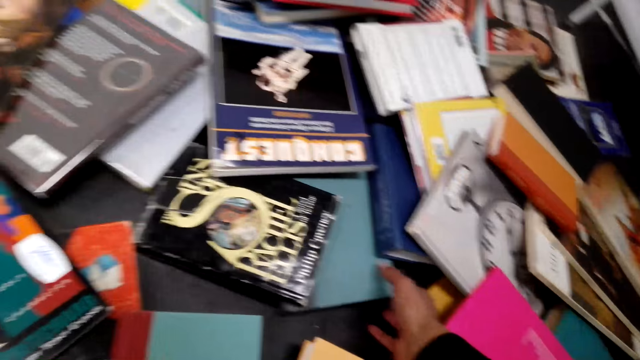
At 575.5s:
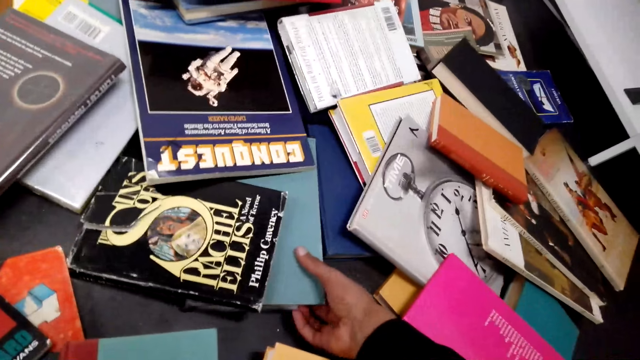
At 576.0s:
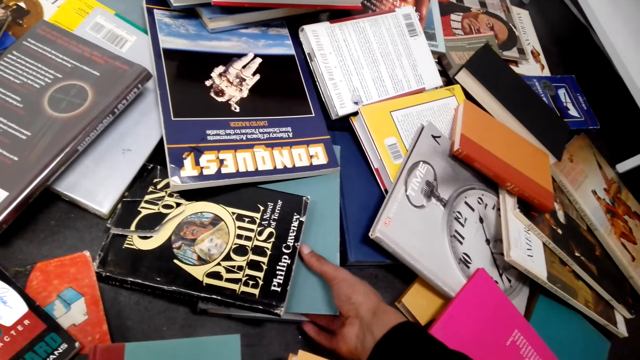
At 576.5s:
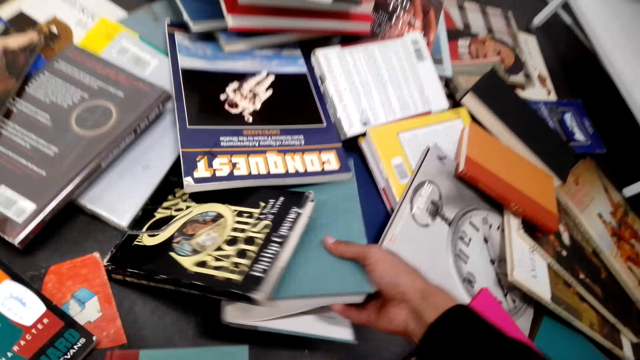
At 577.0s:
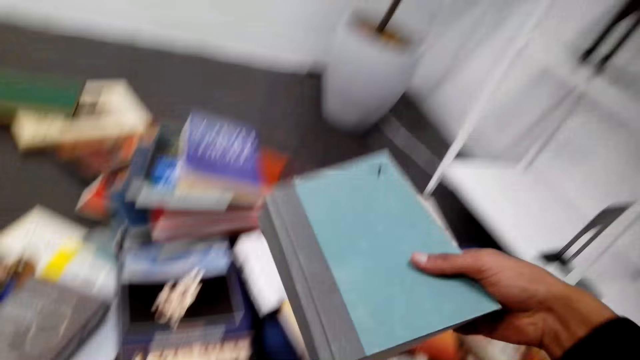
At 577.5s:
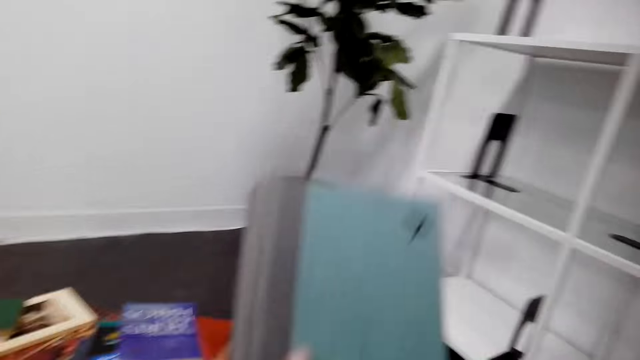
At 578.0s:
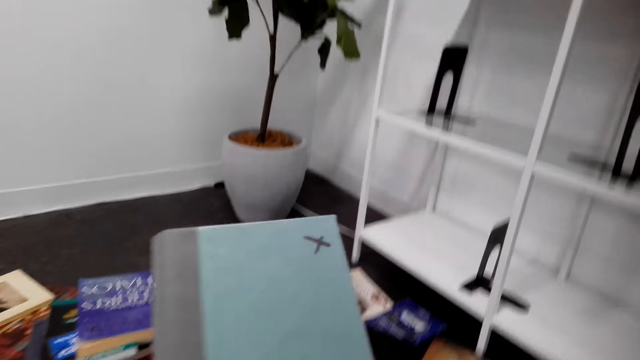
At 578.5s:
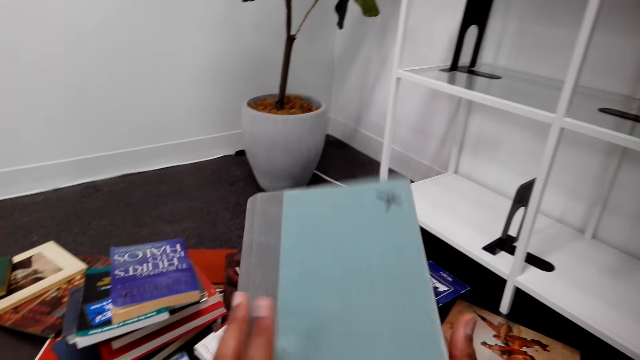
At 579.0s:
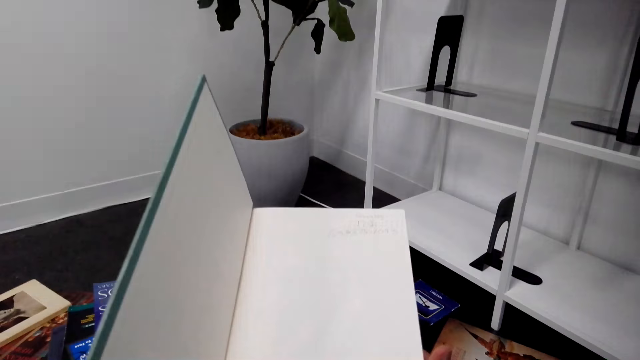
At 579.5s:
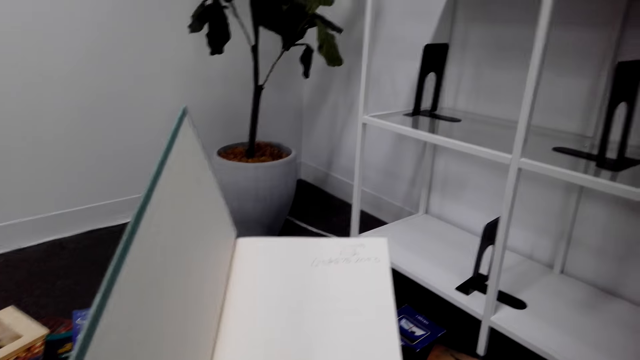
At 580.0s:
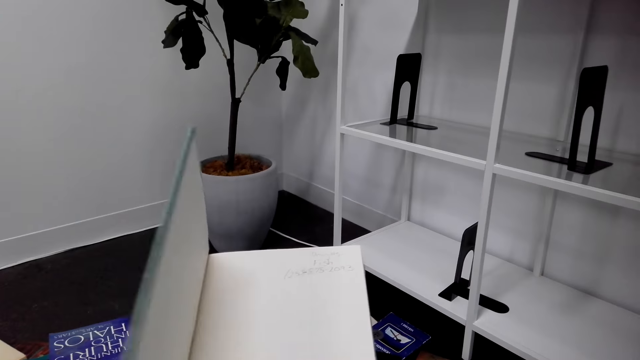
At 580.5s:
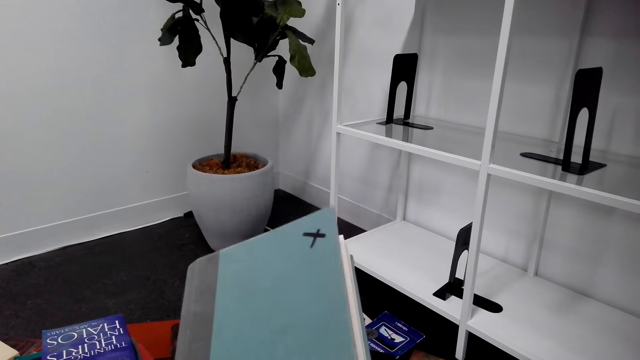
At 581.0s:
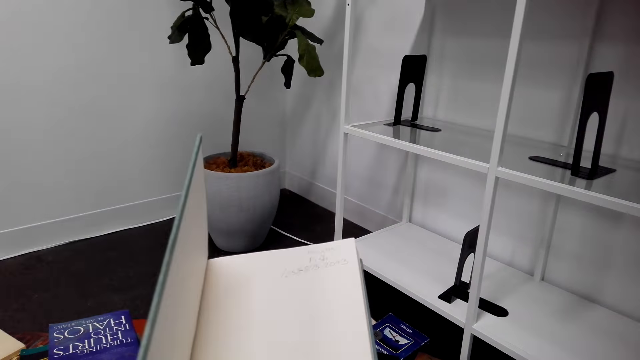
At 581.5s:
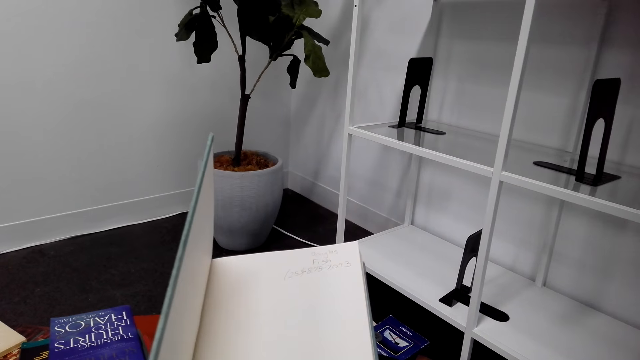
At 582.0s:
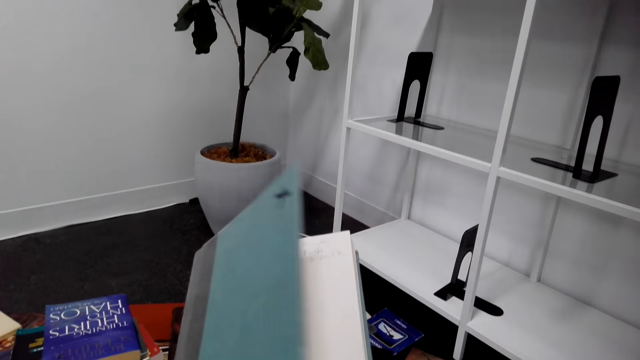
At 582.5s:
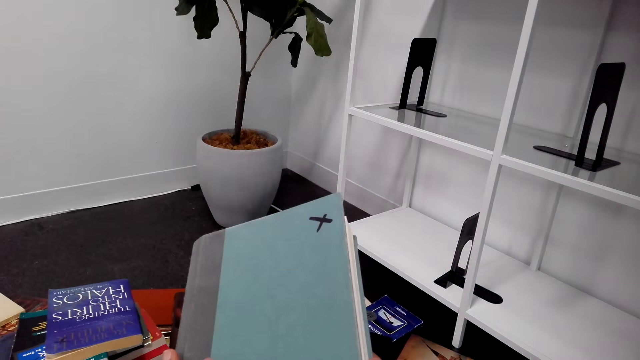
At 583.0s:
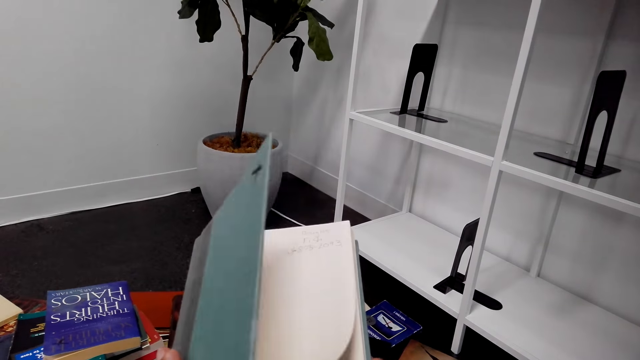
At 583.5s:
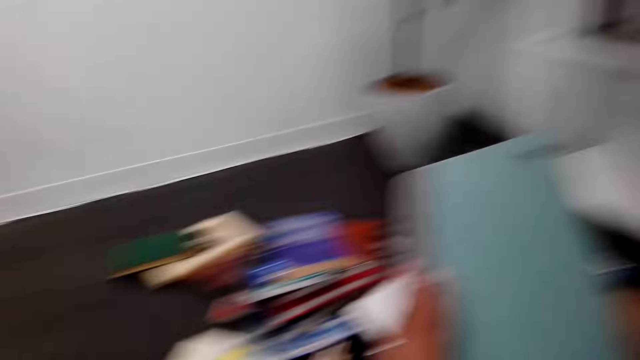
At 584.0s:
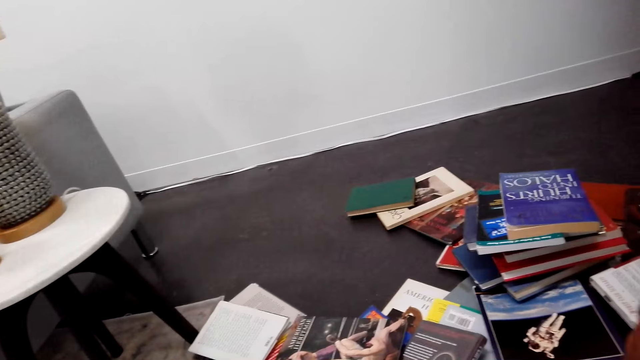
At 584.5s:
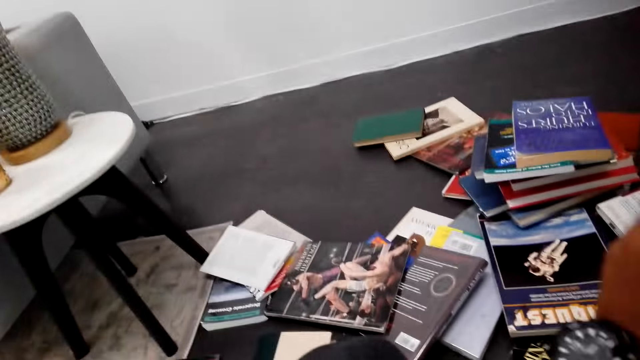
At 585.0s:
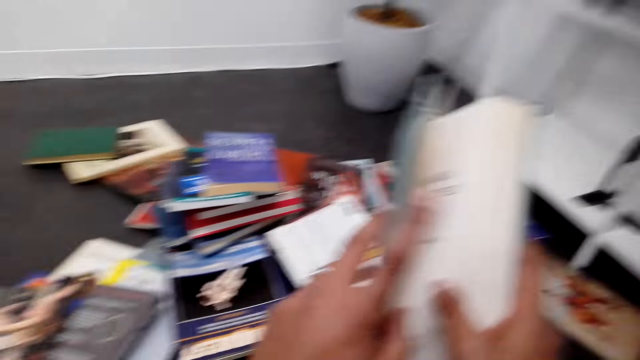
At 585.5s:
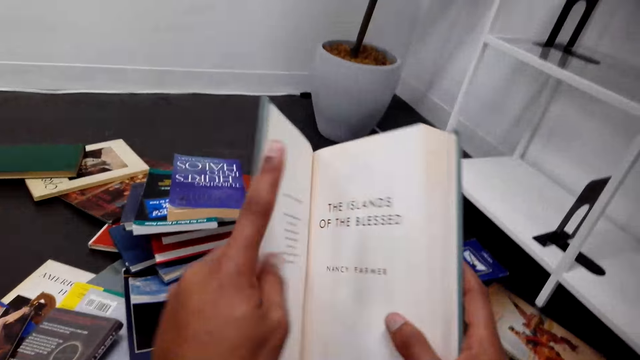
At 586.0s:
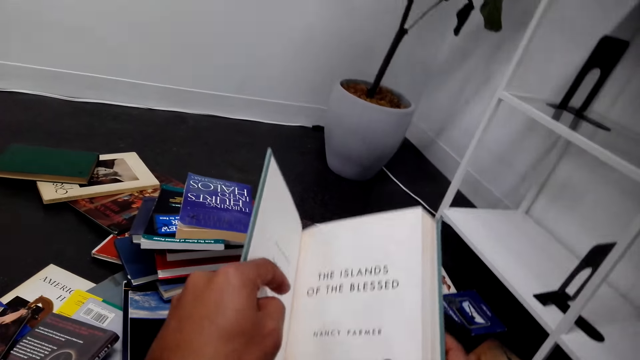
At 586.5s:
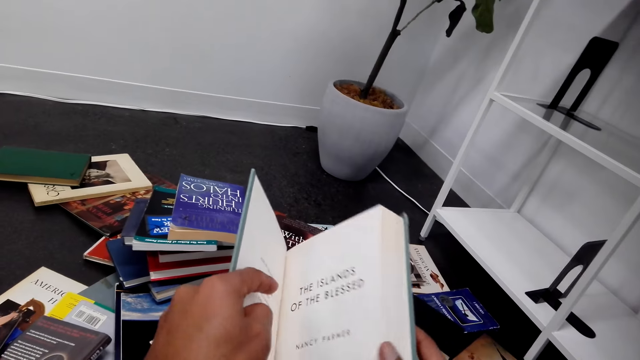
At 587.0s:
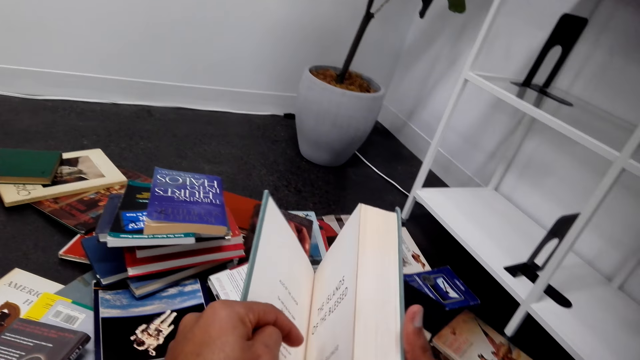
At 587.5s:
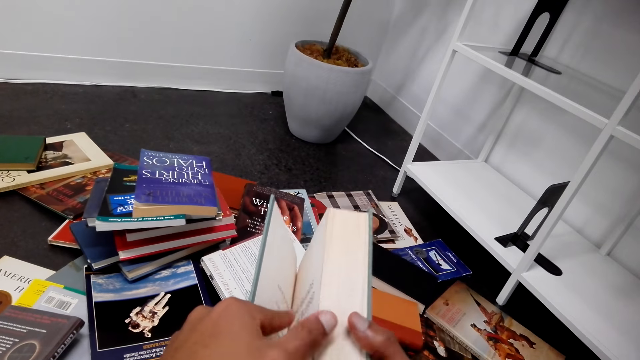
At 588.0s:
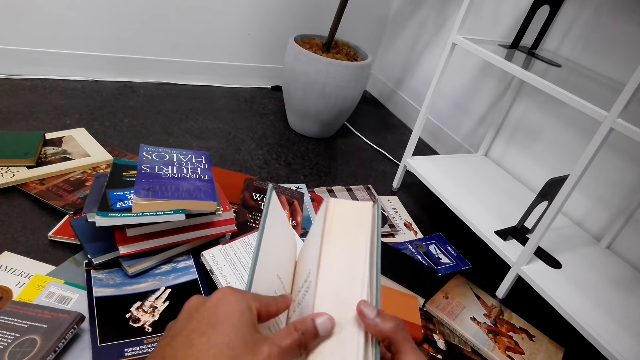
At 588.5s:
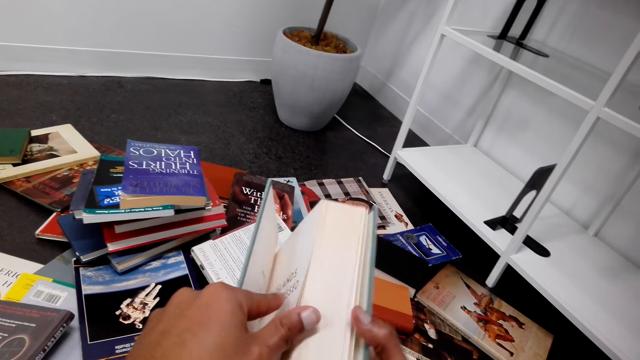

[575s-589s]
The camera wearer moves books on the floor. They pick a book on the floor. They open the book. They close the book. They open the book. They close the book. They look around. They open the pages of the book.

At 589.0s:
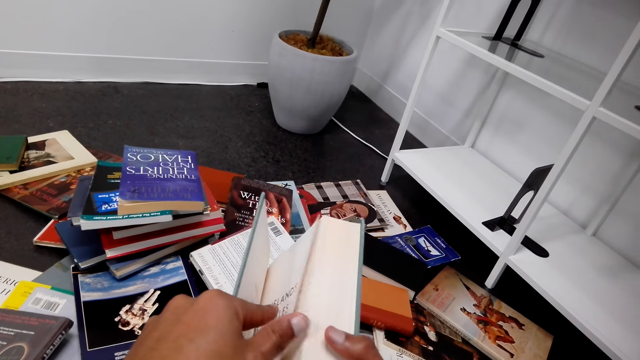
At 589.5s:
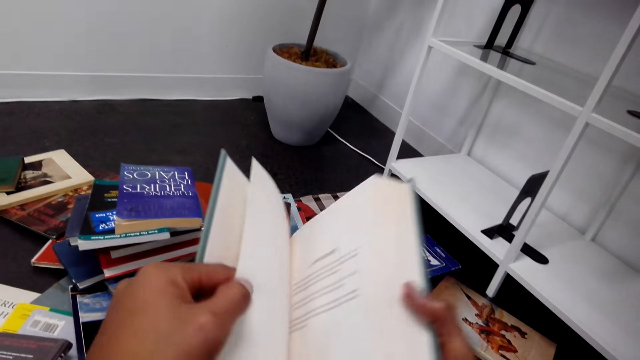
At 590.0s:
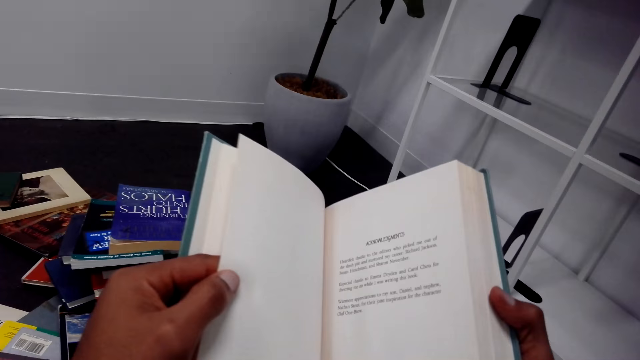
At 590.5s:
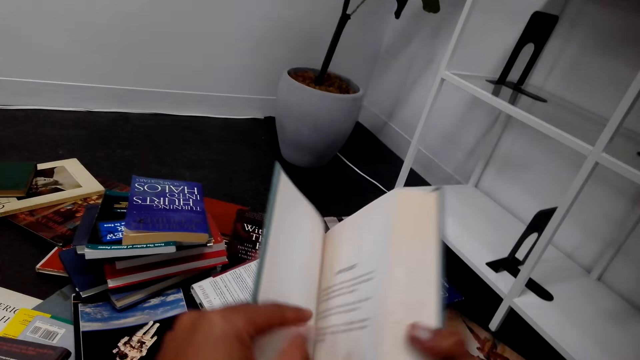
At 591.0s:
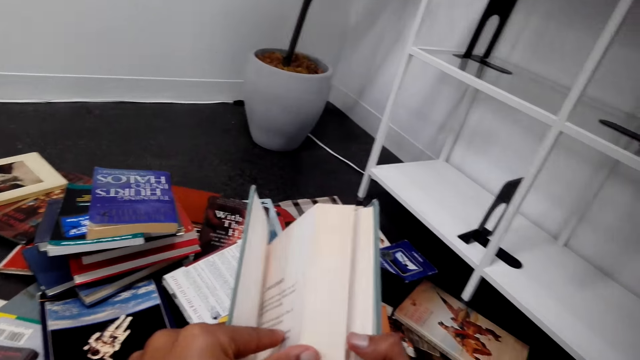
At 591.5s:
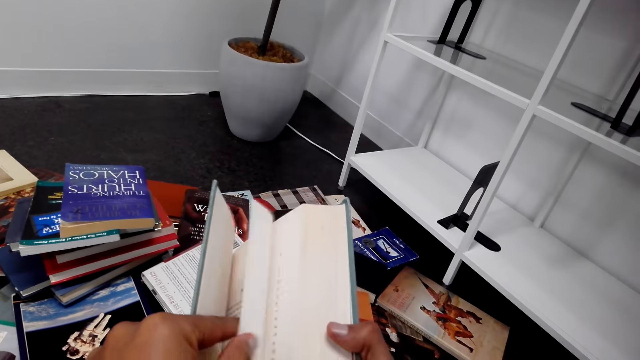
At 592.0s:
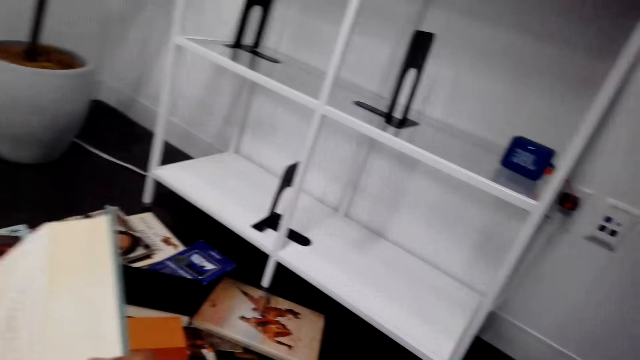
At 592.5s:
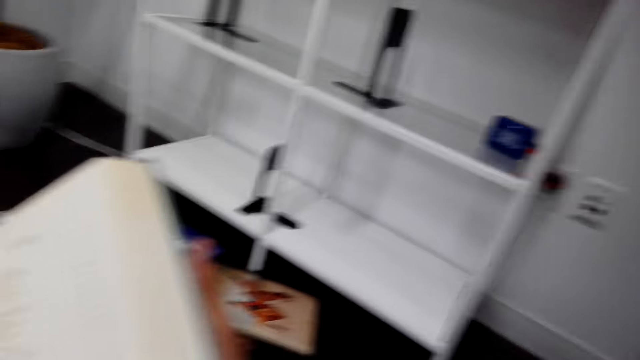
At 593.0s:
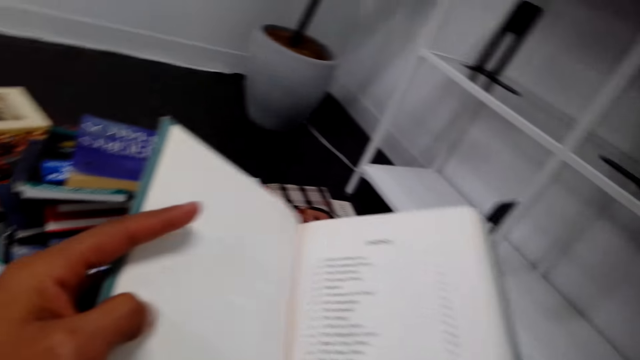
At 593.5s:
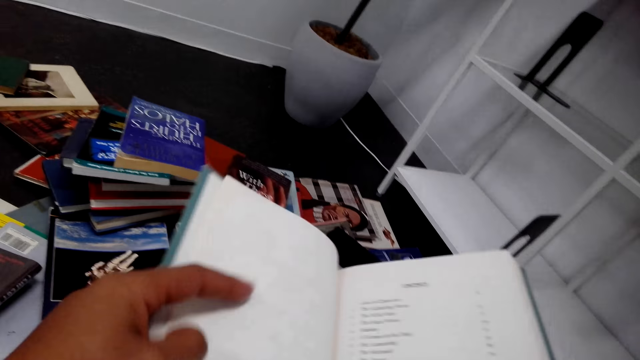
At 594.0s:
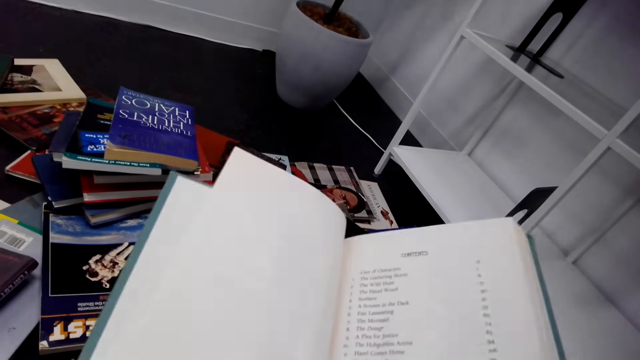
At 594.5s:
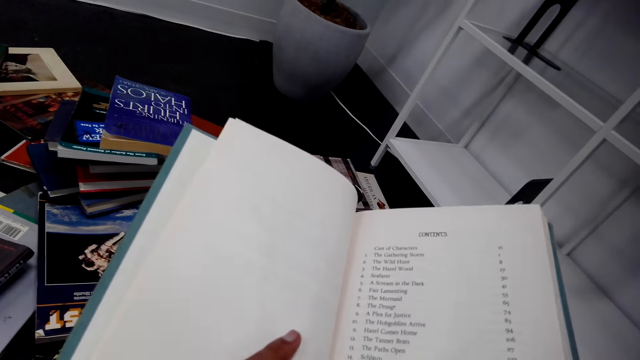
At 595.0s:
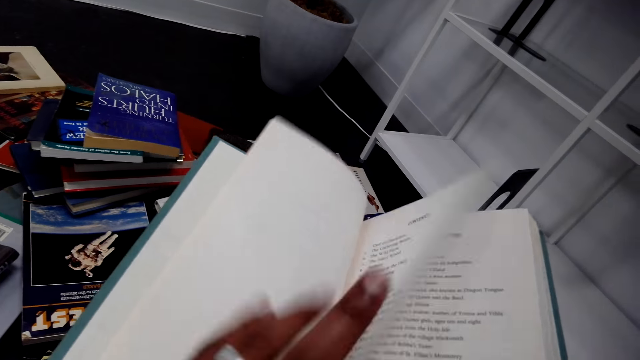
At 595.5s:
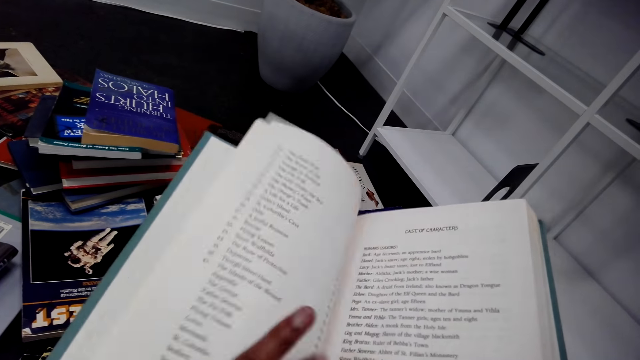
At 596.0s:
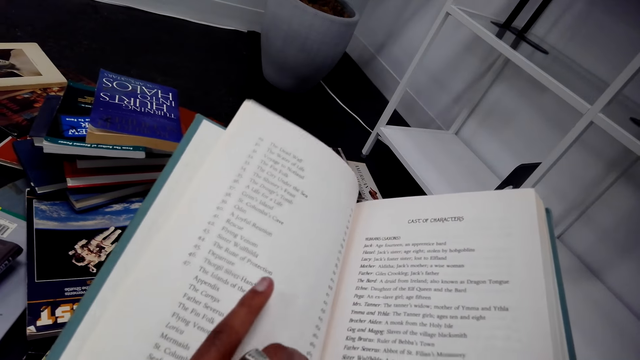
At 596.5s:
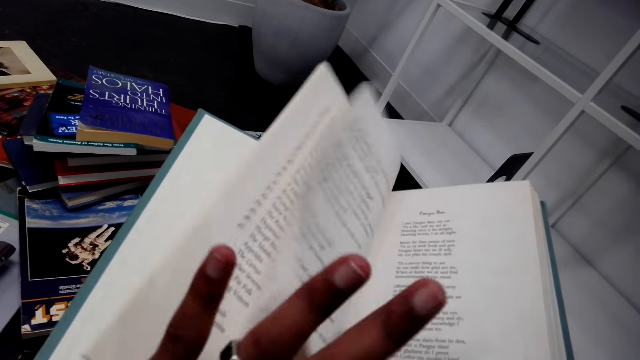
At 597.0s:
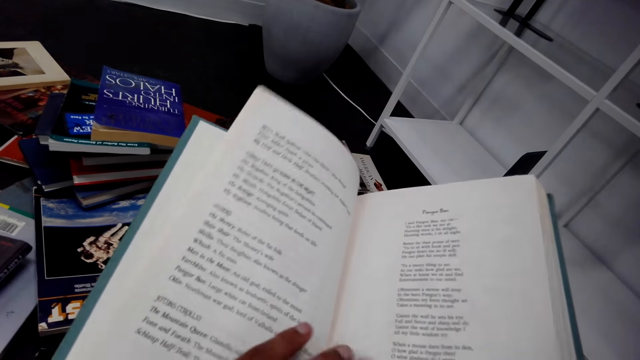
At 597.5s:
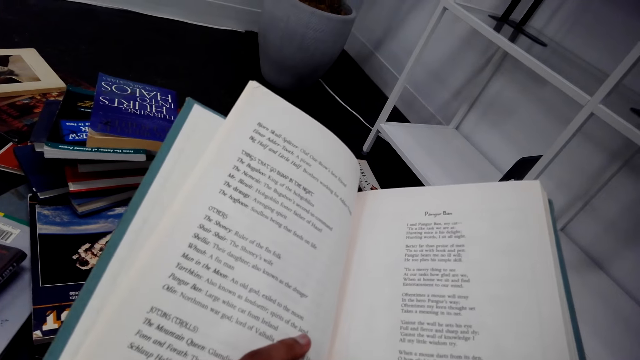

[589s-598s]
The camera wearer opens another page of the book. They look around.
